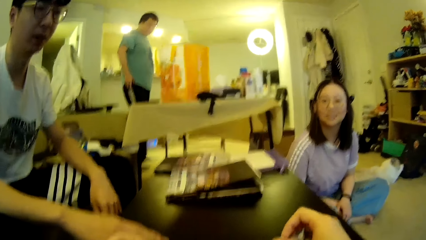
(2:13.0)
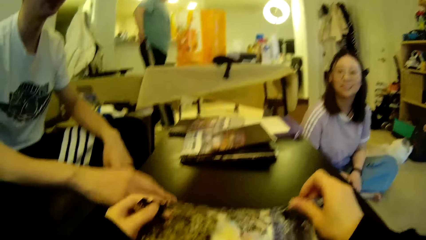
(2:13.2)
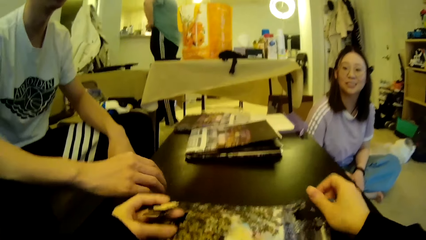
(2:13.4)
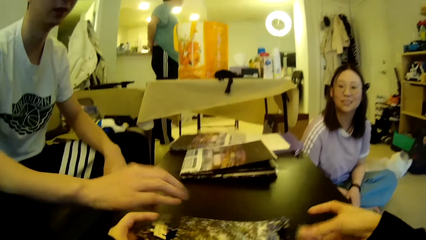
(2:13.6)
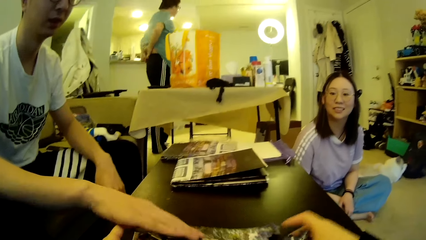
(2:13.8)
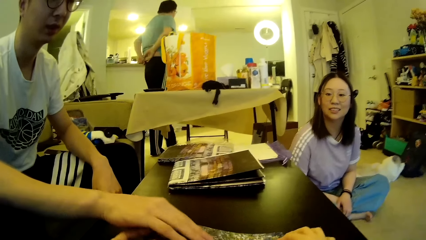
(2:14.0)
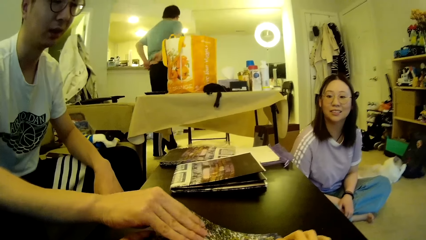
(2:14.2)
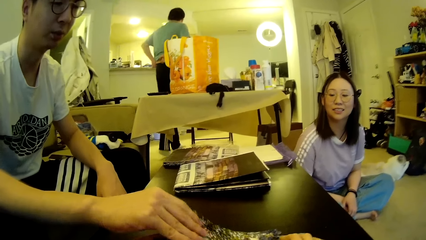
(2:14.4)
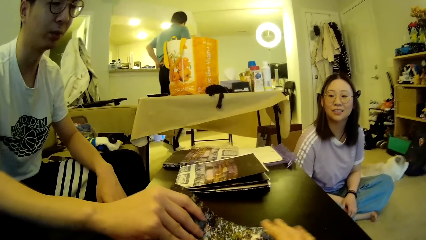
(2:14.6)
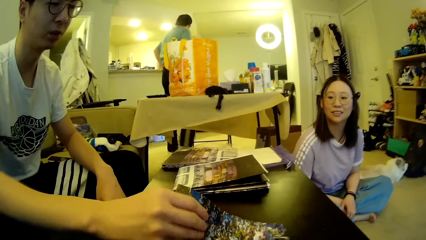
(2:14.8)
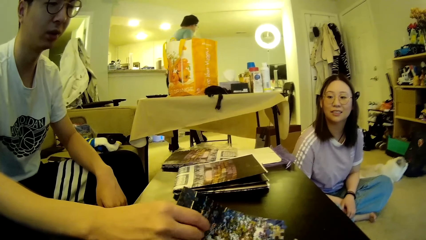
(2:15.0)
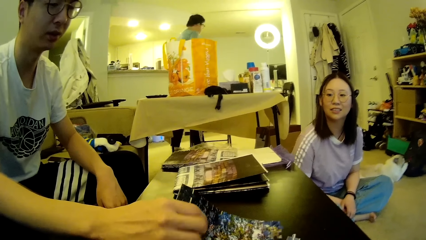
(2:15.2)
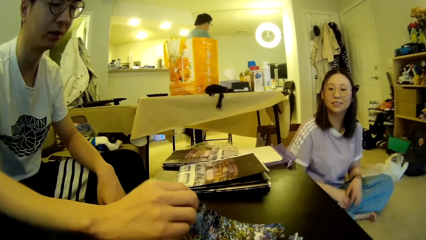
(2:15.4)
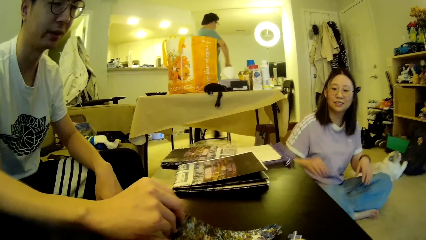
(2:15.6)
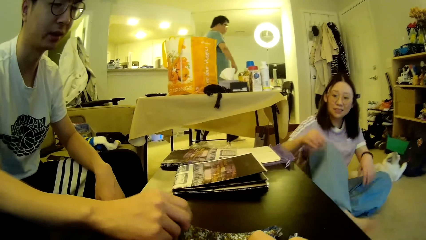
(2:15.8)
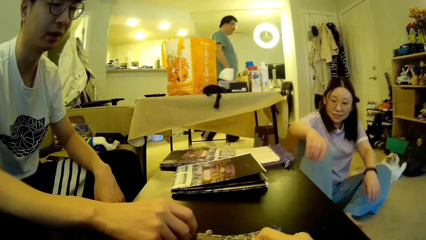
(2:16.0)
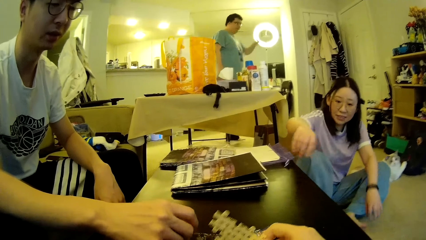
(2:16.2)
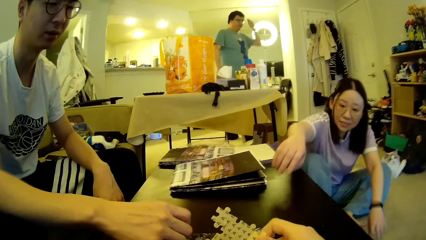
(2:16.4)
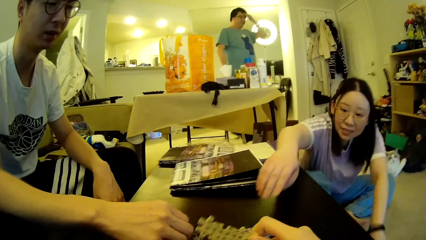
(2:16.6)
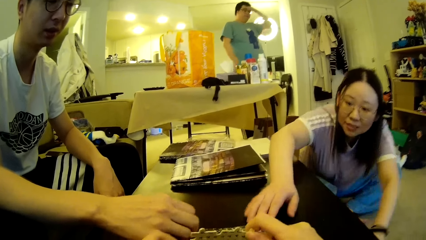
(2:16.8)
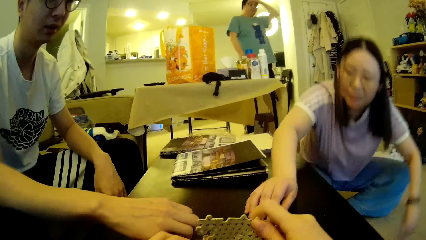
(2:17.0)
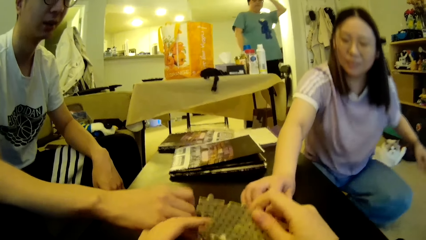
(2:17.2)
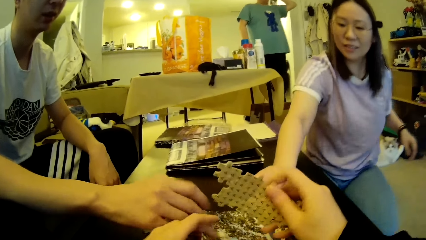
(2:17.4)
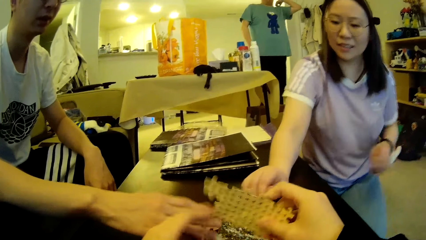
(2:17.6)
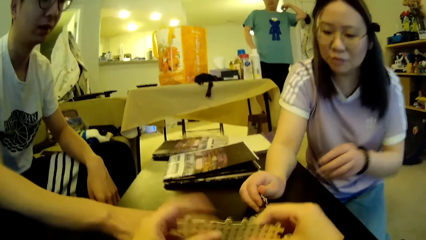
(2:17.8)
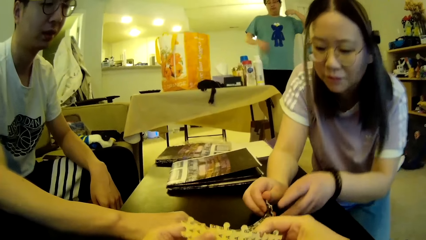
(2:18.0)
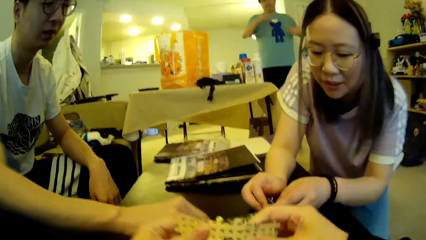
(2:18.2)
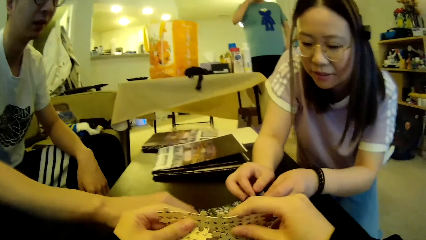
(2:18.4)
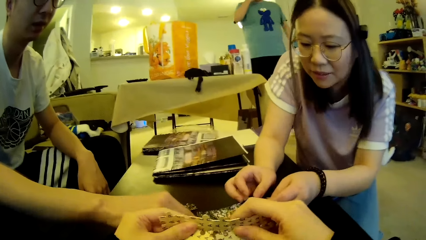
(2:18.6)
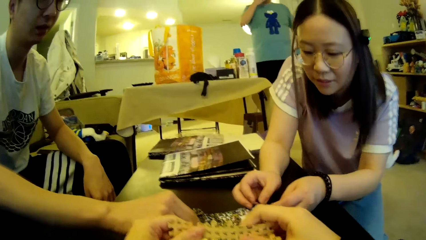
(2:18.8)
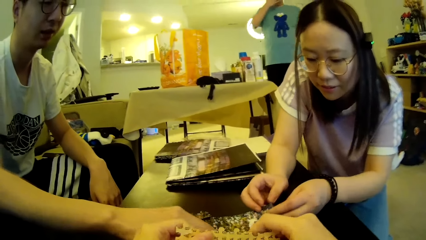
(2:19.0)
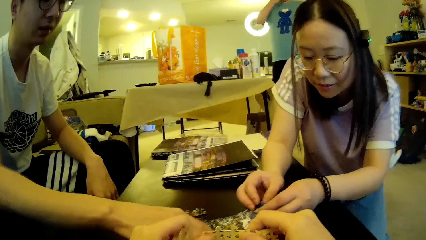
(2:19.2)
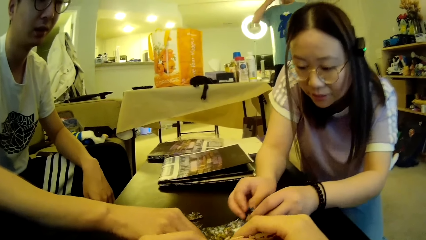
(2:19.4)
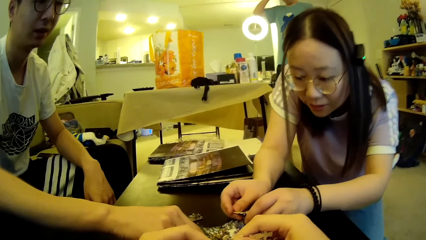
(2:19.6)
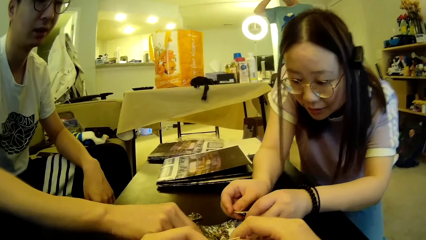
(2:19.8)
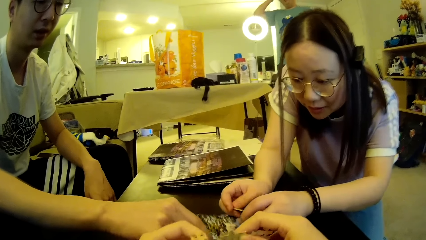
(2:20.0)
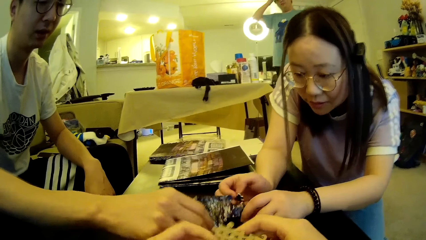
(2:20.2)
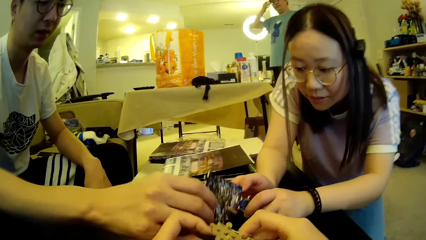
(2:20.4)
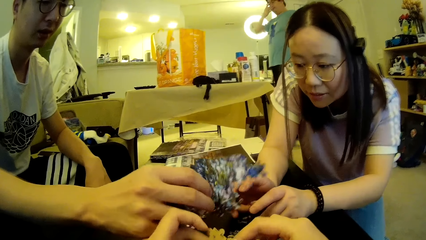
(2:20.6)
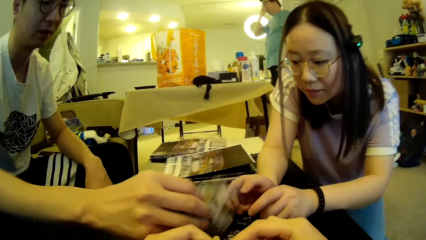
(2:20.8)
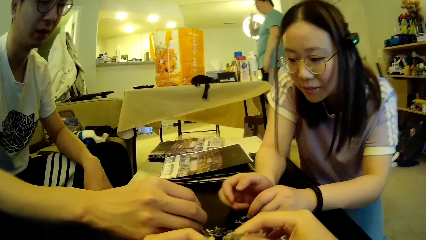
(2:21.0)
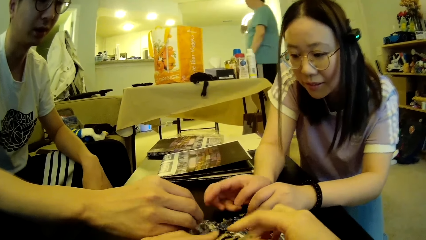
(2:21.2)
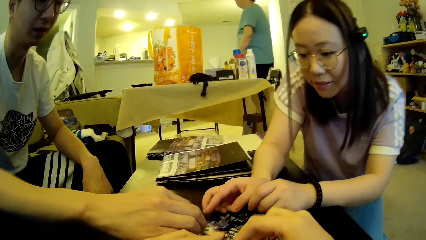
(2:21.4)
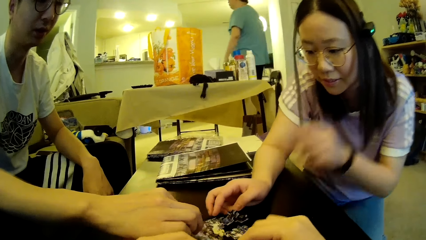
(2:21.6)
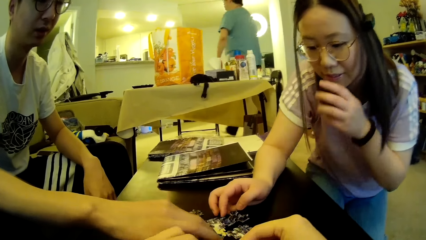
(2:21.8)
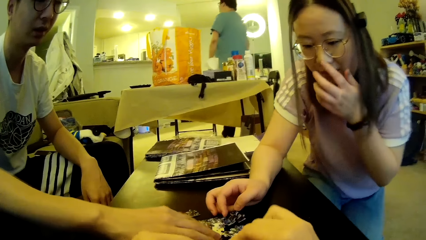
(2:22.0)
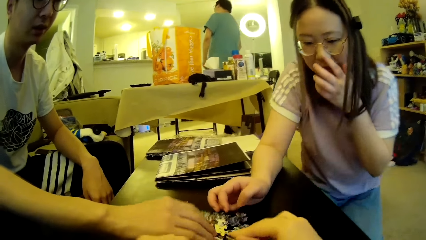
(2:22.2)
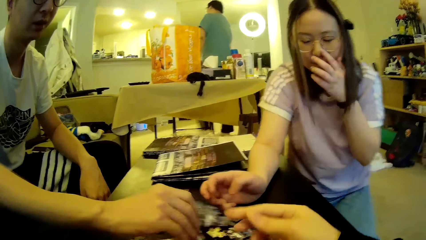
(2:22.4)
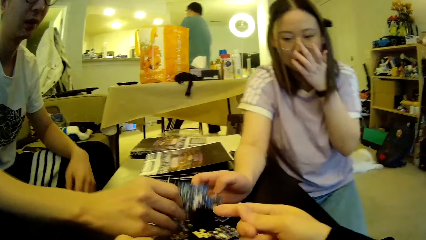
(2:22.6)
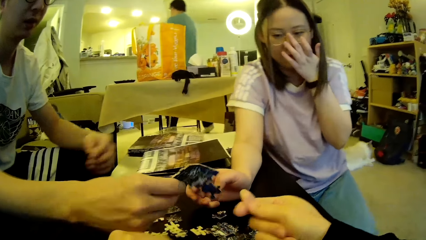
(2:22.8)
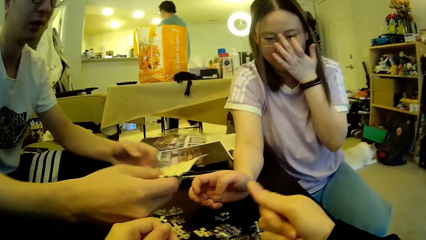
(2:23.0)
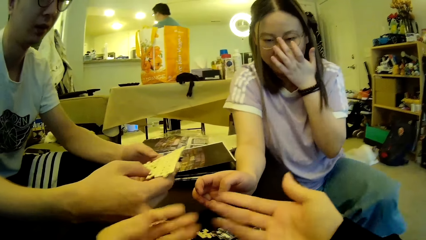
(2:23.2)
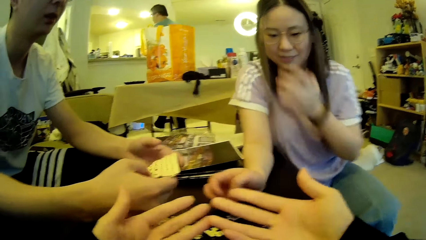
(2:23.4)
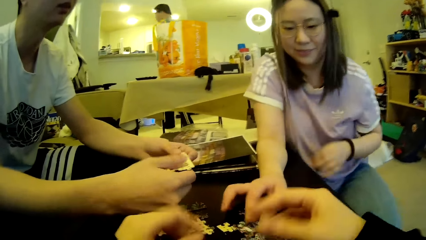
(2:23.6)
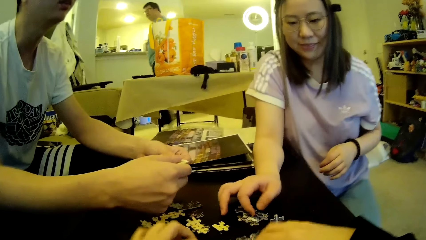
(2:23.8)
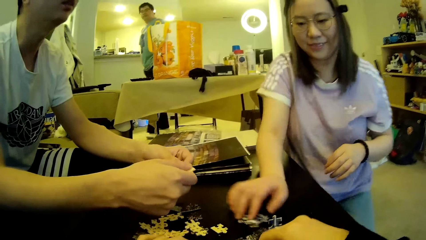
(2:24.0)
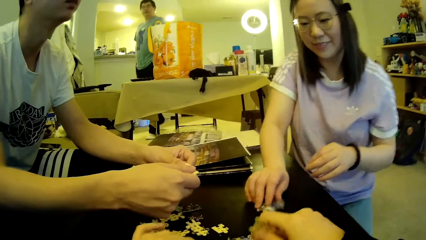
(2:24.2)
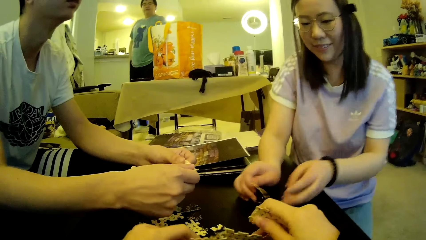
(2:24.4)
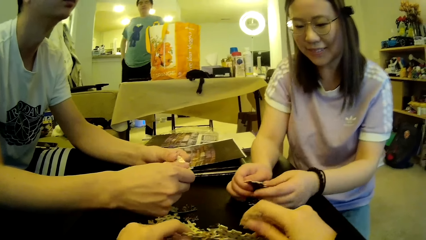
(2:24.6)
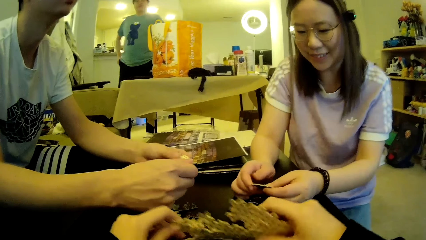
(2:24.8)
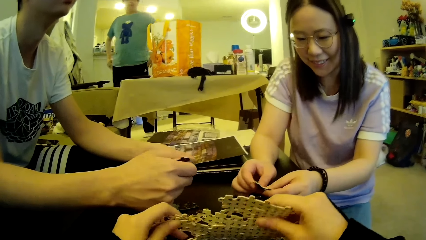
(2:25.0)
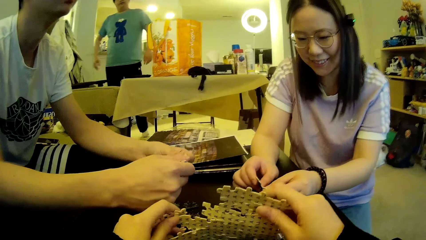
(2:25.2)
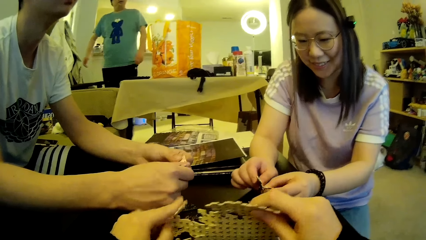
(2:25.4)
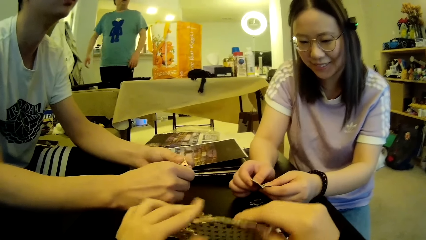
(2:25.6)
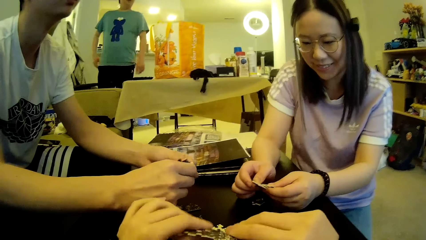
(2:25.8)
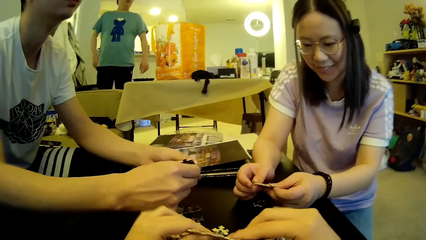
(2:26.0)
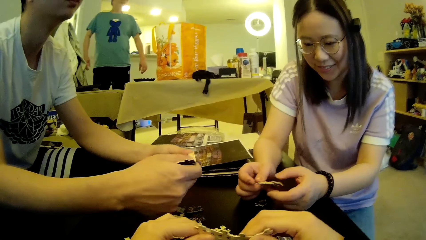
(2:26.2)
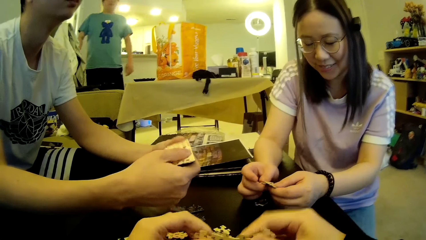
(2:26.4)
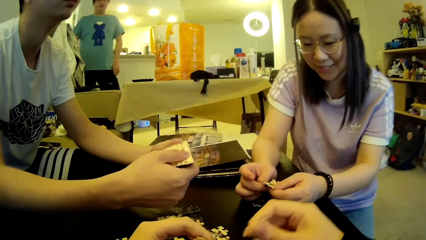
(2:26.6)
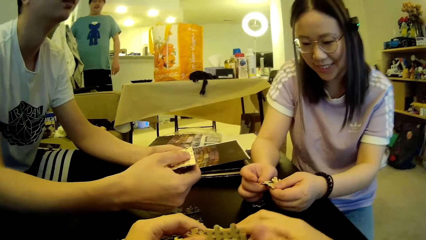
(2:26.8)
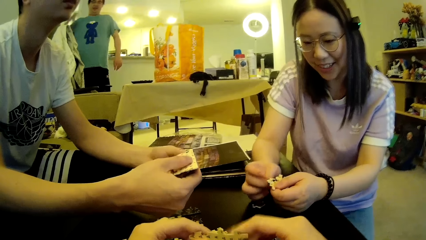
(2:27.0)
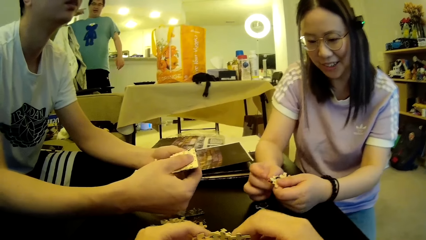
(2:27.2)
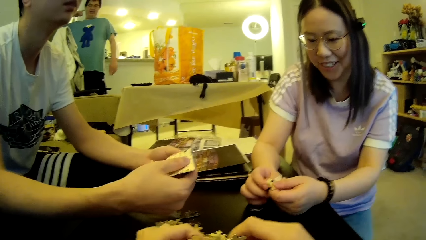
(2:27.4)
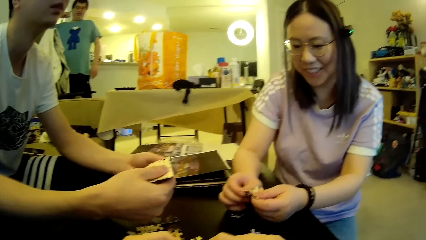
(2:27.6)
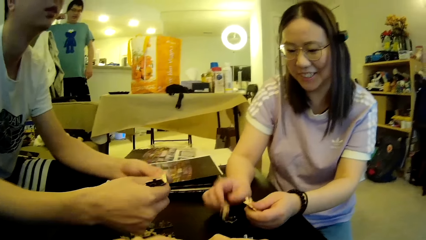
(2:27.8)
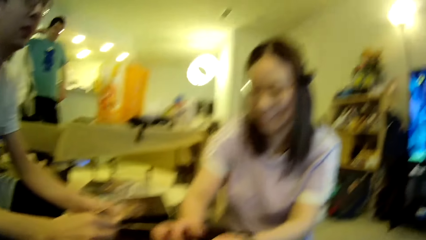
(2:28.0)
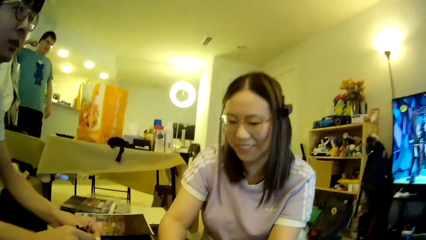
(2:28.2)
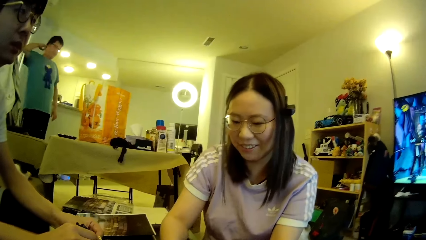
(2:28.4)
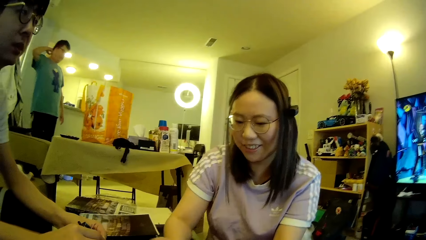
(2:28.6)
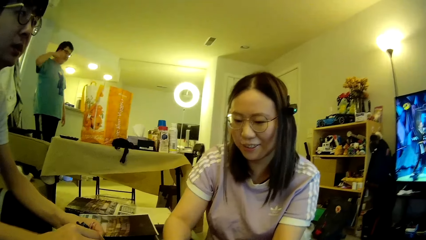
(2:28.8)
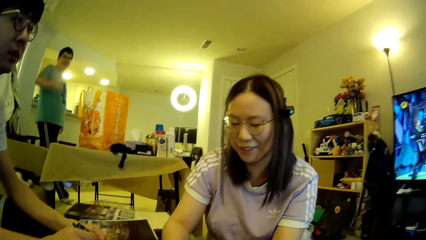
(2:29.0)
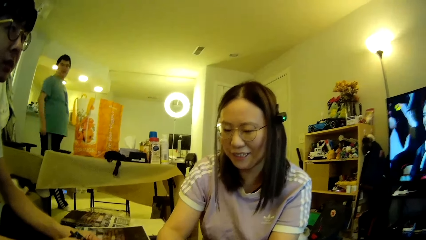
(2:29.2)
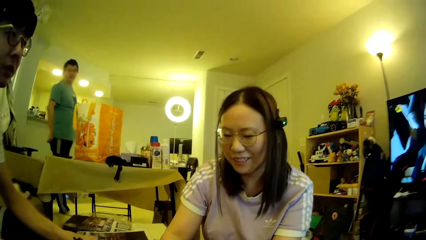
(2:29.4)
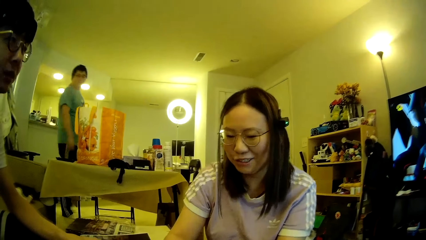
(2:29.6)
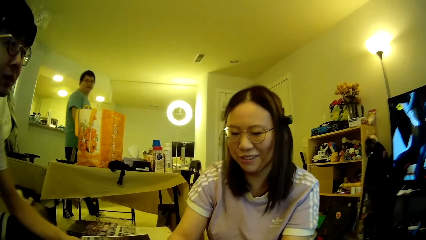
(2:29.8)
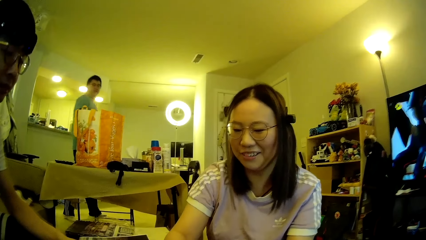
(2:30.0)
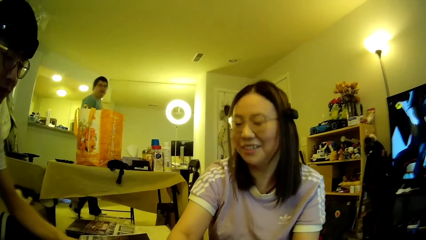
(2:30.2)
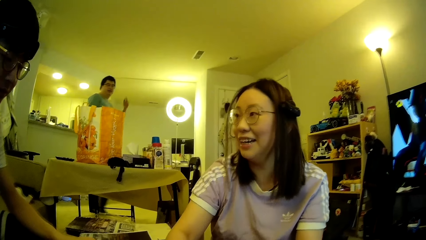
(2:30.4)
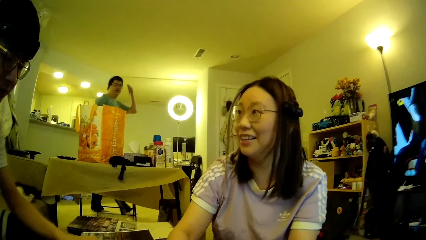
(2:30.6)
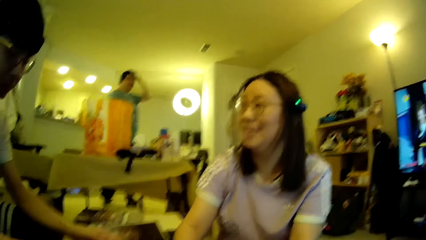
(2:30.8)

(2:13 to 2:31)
A man touches the mat. The camera wearer and the man break a puzzle pattern. Another man steps forward. A lady kneels. The lady adjusts the sitting position. The other man adjusts his hair. The lady touches the model pieces. The other man adjusts his shirt. The camera wearer and the first man break the puzzle pattern. The other man lifts the left hand. He steps forward. He walks around in the house. The lady touches the nose. The camera wearer moves the hands. They touch the model pieces. The lady looks at the model piece. The other man pockets the hands. He removes the hands from the pocket. The camera wearer removes the model piece from the mat. They look around. The other man scratches the neck with a finger. He steps forward. The lady looks at the model pieces. The other man walks around in the house.
